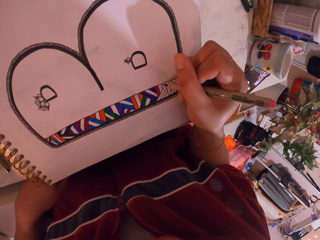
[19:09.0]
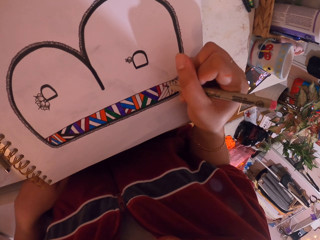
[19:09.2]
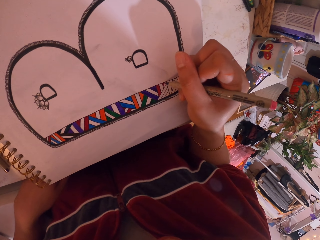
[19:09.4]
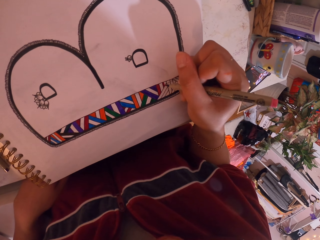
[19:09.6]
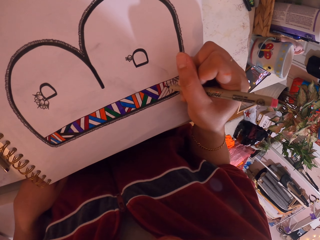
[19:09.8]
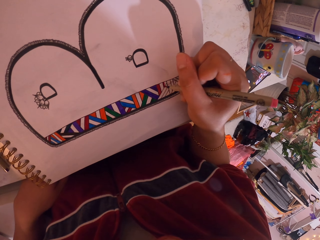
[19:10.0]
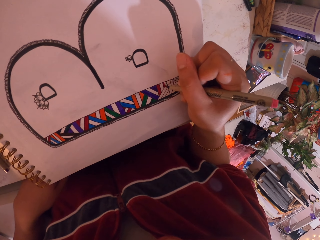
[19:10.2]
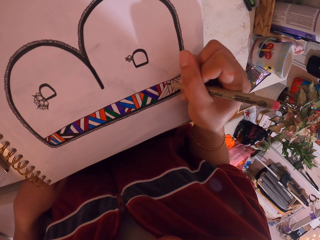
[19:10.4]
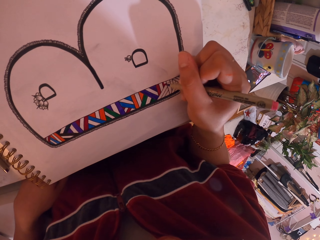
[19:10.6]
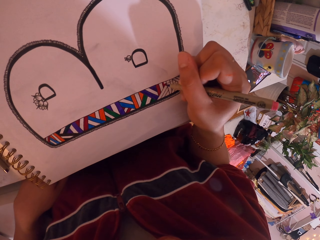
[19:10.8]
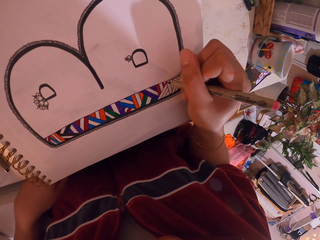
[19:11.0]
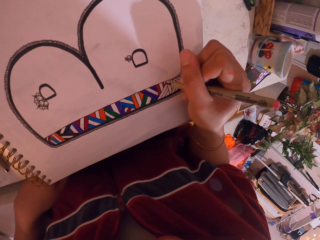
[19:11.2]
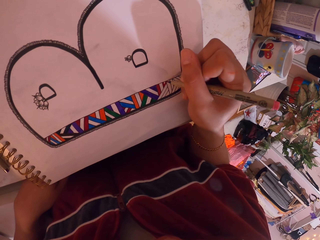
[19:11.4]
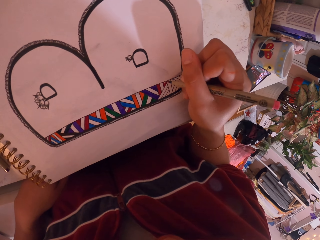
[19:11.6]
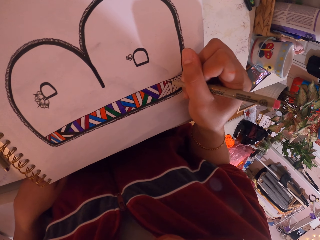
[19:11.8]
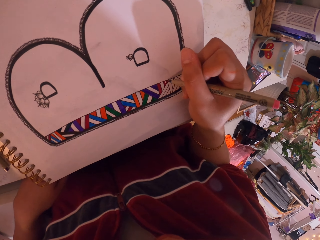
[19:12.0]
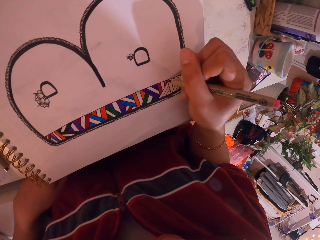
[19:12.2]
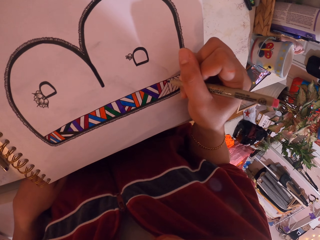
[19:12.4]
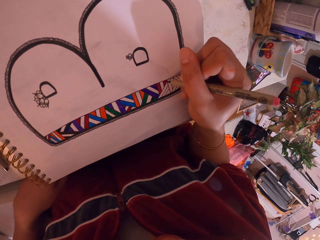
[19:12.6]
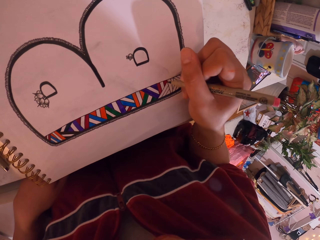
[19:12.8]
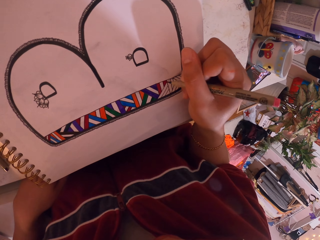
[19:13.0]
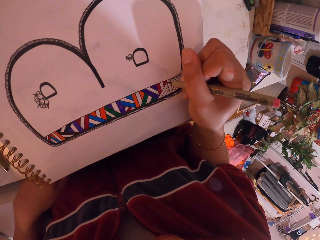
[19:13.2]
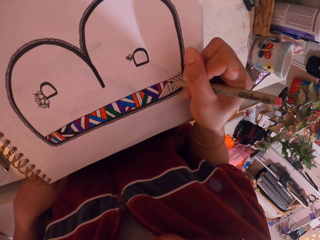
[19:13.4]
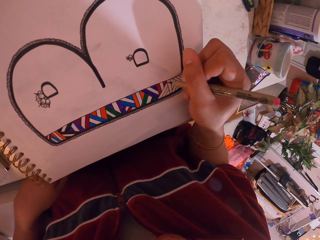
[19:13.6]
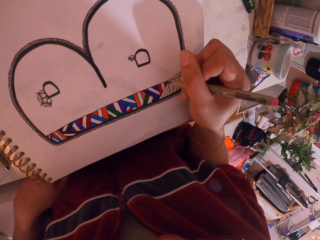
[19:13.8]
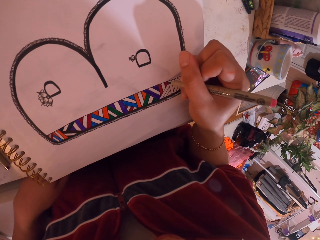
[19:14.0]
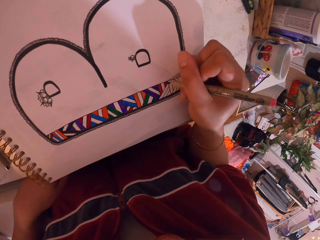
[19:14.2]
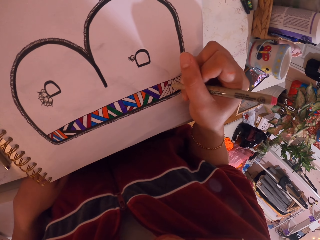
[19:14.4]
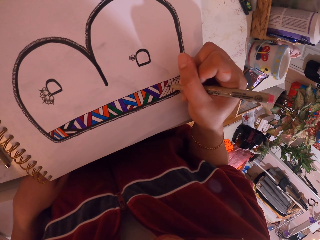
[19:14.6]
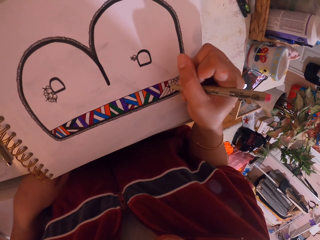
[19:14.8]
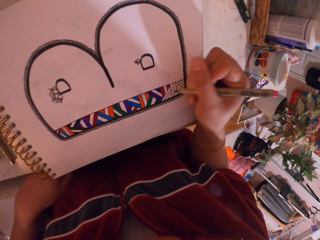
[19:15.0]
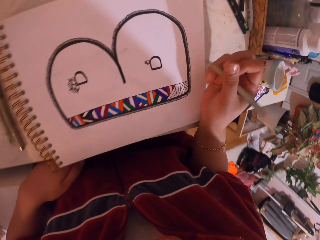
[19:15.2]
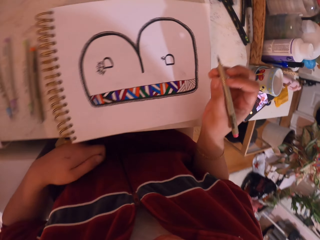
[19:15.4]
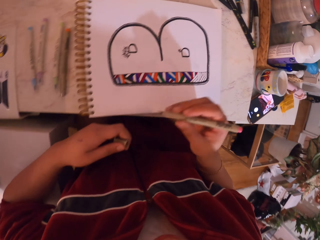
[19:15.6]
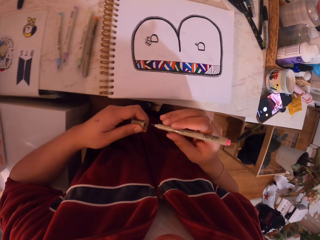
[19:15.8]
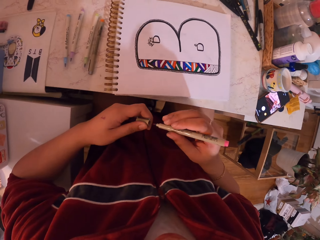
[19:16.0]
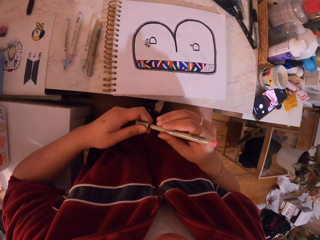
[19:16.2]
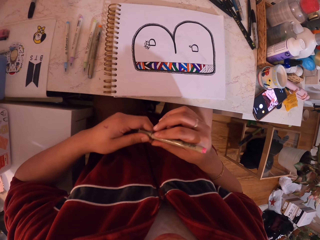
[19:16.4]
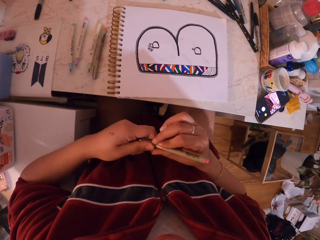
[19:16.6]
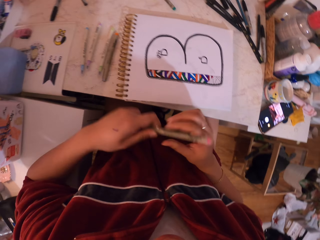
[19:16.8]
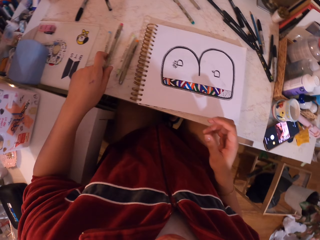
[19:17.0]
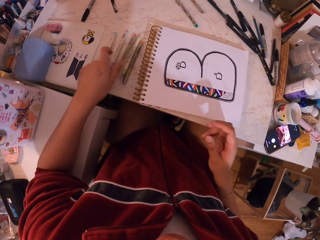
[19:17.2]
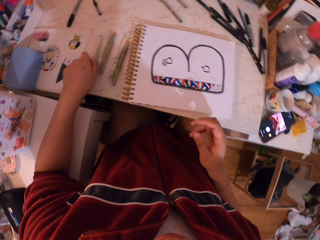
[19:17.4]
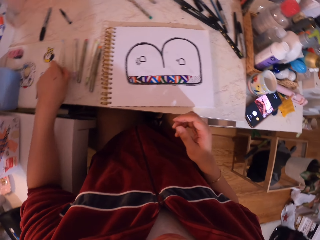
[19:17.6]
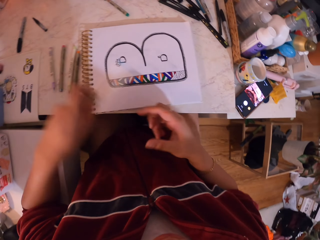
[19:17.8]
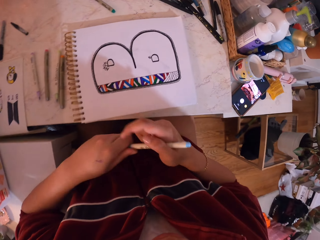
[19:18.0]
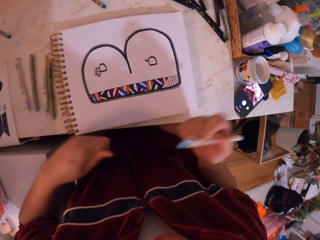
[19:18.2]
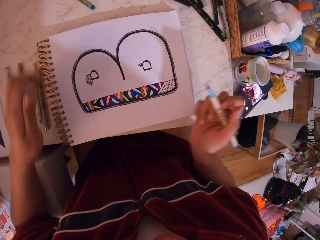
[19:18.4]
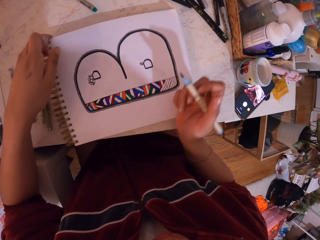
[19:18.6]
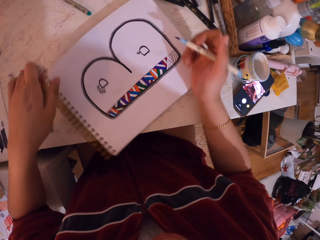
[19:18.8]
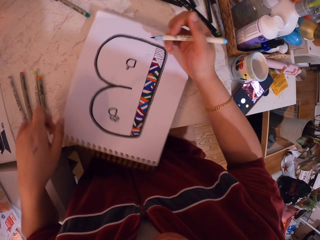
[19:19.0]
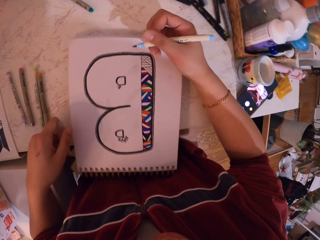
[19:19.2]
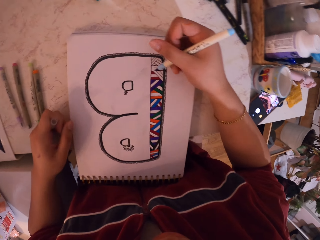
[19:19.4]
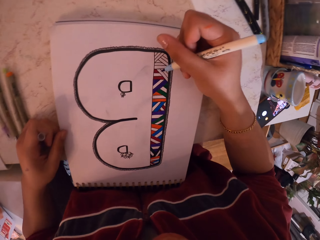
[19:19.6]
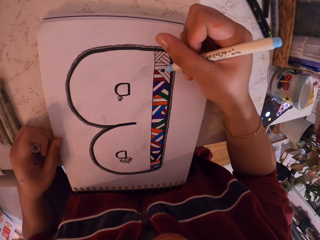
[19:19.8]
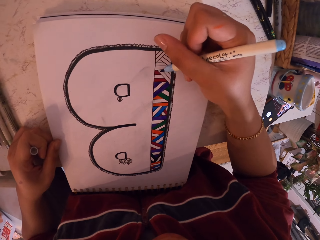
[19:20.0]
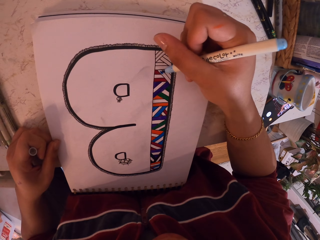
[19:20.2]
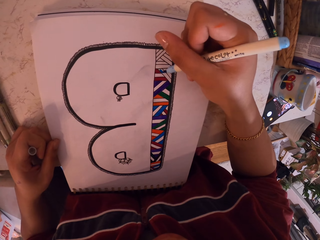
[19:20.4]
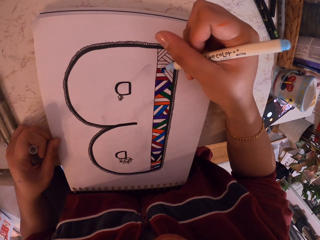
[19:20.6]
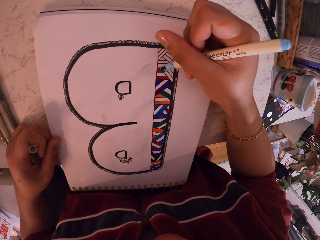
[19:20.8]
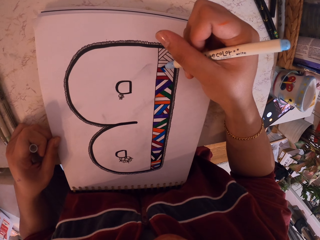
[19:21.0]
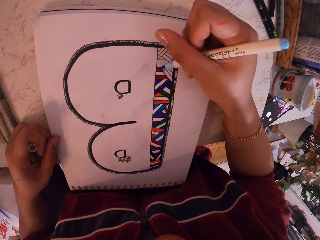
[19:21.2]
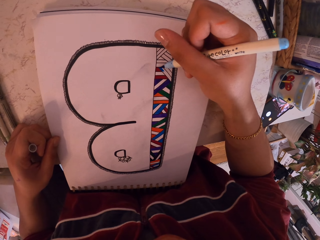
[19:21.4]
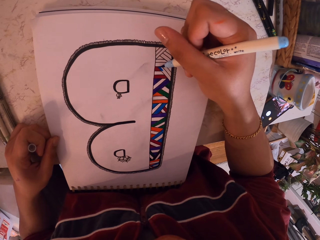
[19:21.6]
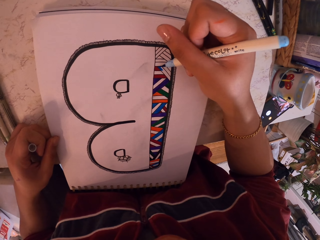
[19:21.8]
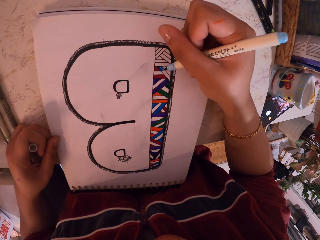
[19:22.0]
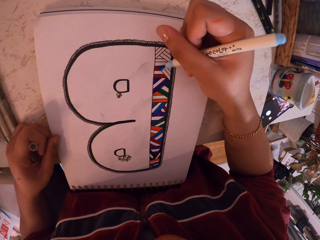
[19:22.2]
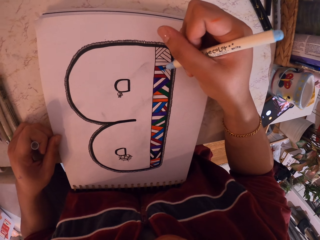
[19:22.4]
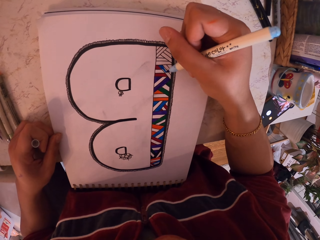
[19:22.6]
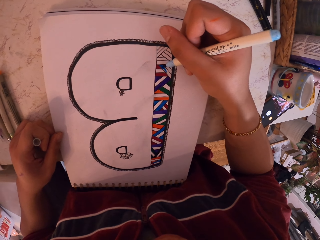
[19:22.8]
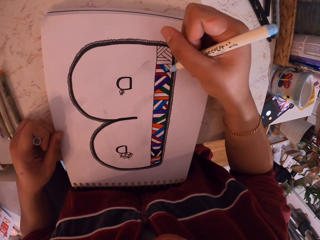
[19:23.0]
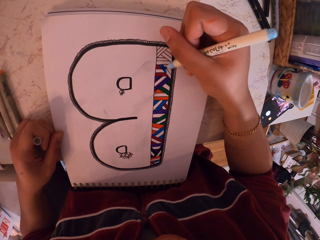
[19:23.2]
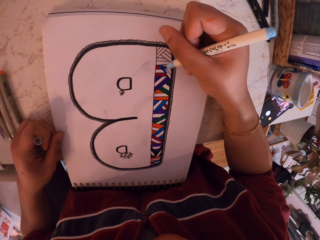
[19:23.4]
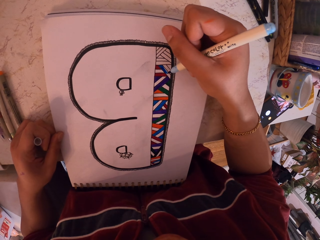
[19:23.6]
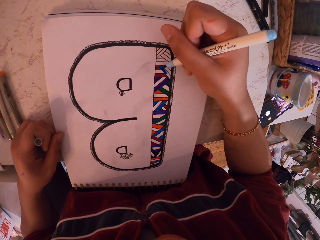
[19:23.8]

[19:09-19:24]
The camera wearer paints with a purple pen. They put the lid on the pen. They put the pen on the table. They pick up the pen. They remove the lid from the pen. They move the book. They paint with the pen.

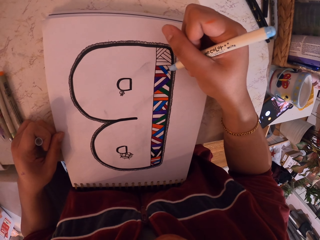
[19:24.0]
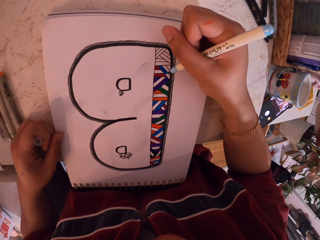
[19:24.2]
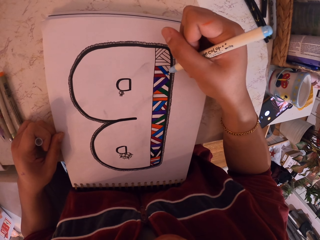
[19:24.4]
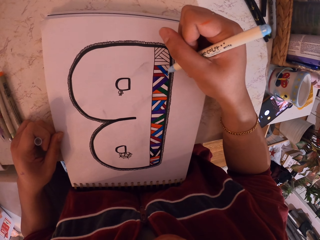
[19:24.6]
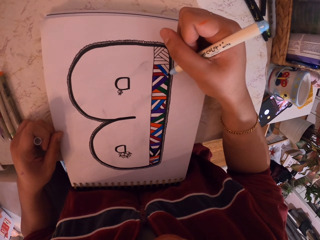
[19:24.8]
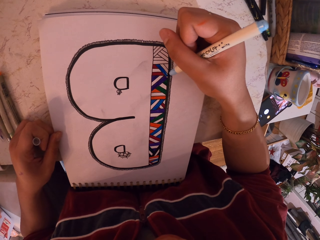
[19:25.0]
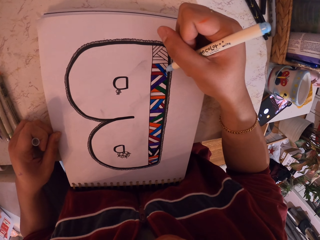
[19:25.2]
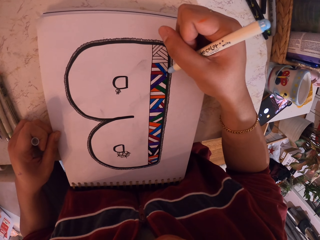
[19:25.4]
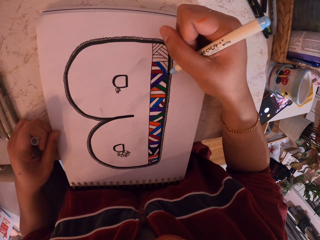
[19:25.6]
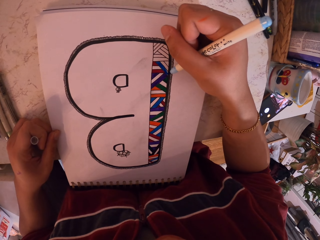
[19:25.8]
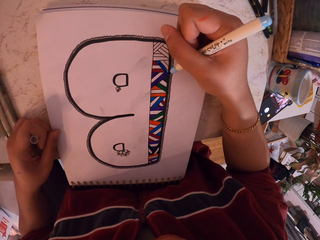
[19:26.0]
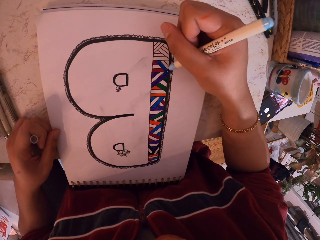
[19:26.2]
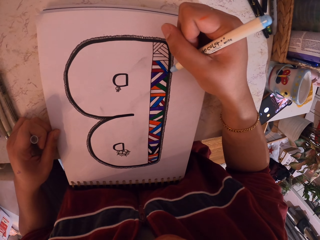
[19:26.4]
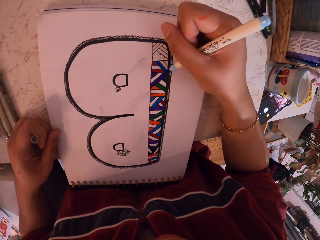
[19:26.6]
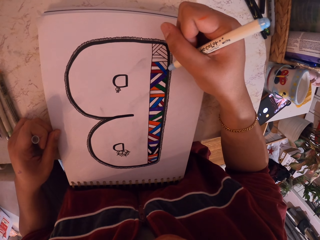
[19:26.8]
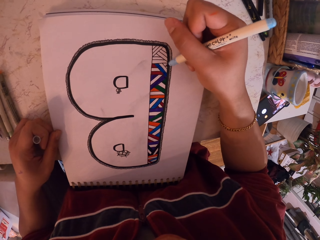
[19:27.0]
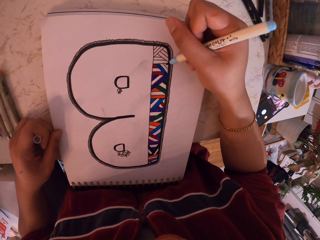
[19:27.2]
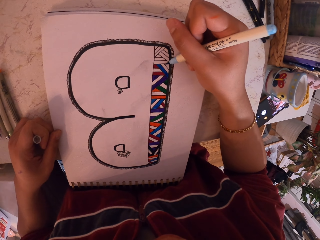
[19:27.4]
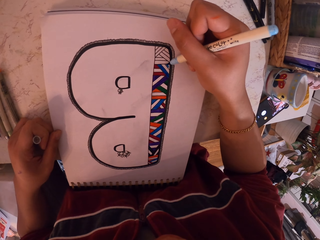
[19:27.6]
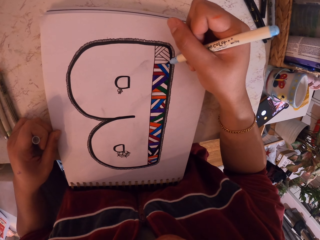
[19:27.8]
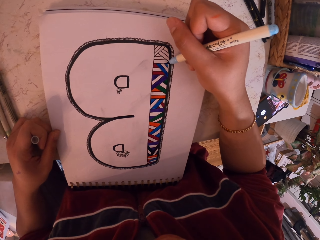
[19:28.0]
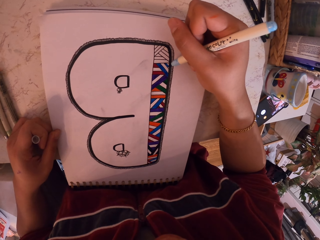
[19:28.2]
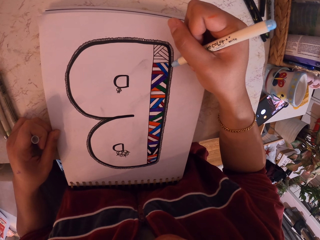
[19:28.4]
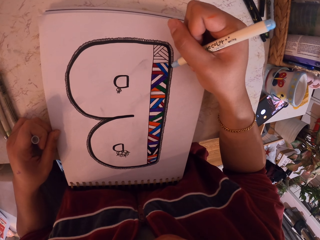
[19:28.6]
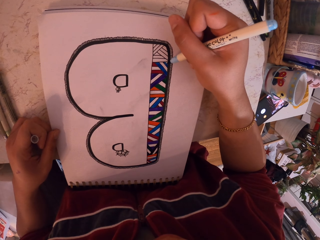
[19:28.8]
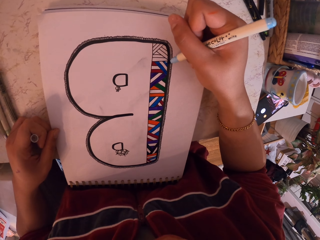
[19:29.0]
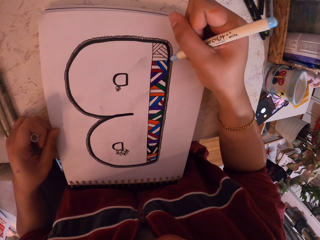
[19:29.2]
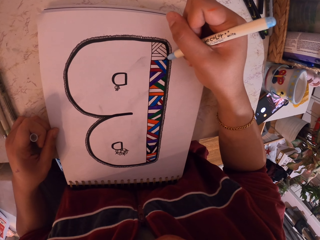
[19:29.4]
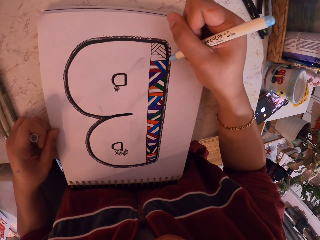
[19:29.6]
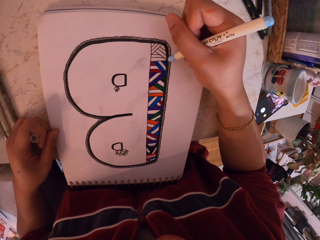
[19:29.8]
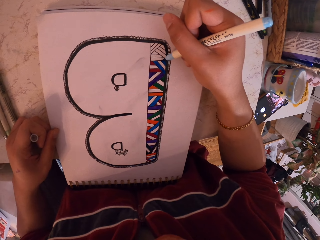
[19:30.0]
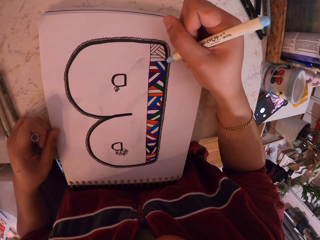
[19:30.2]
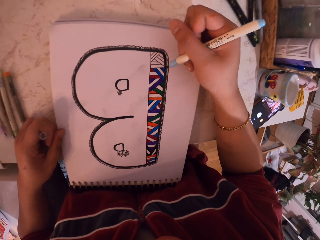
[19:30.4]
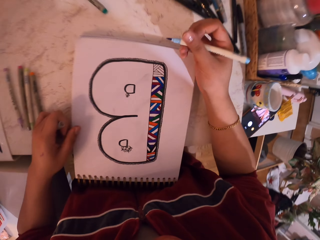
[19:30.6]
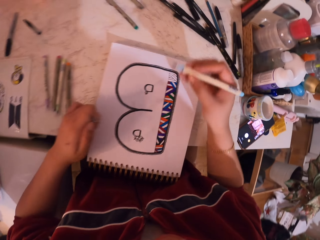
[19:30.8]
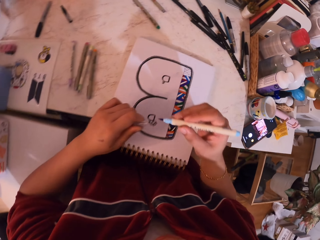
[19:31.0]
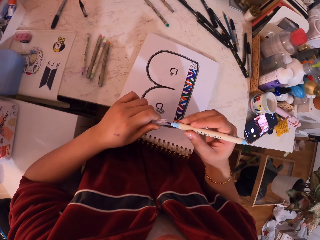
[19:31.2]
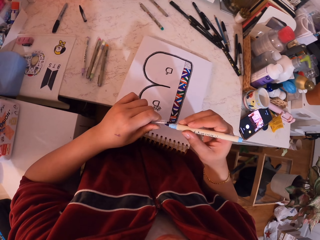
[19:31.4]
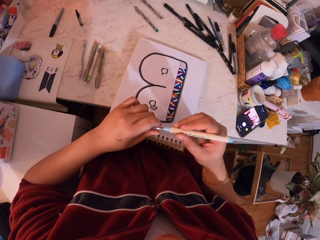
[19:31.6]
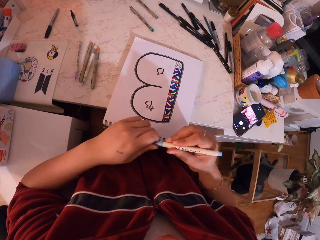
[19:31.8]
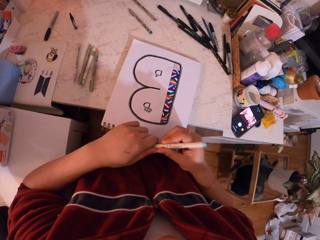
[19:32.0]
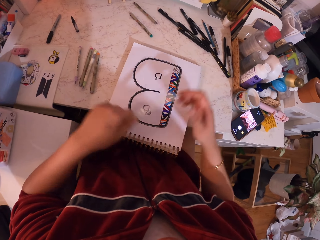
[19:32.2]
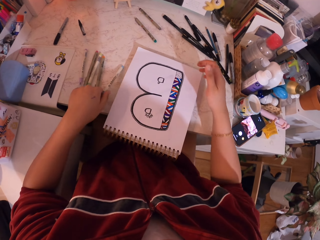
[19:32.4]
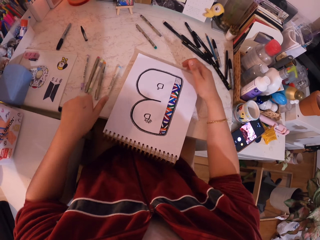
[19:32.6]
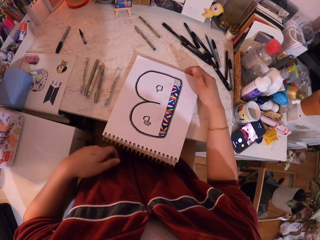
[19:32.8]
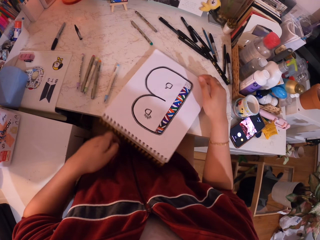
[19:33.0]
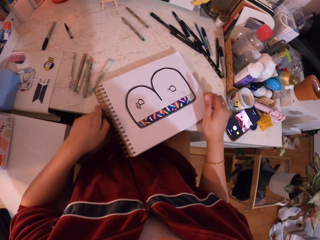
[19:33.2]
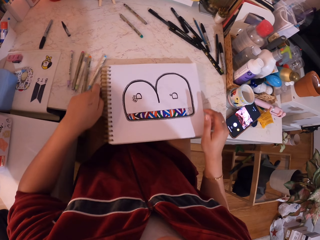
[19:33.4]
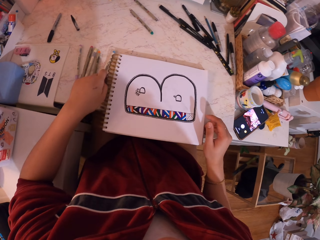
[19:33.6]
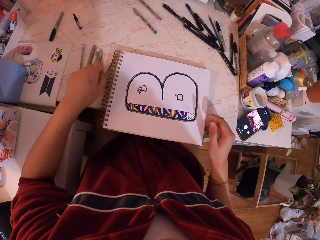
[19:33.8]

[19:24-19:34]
The camera wearer puts the lid on the pen. They put the pen on the table. They move the book.
